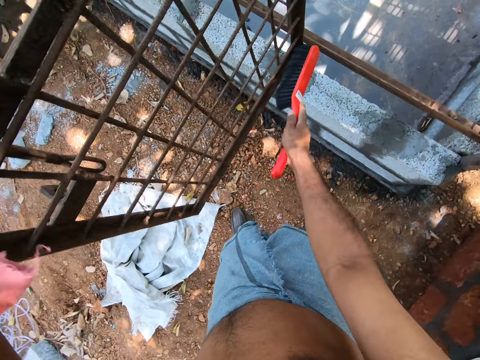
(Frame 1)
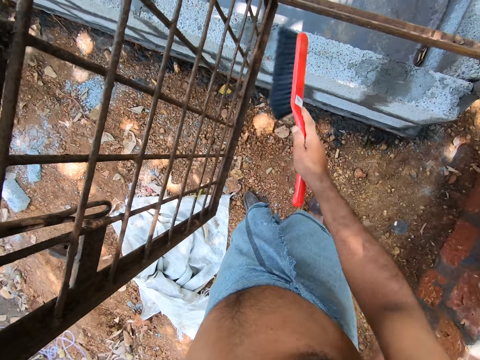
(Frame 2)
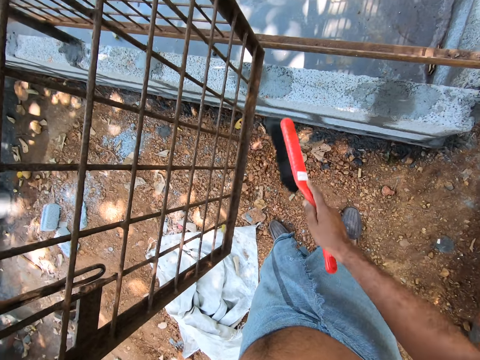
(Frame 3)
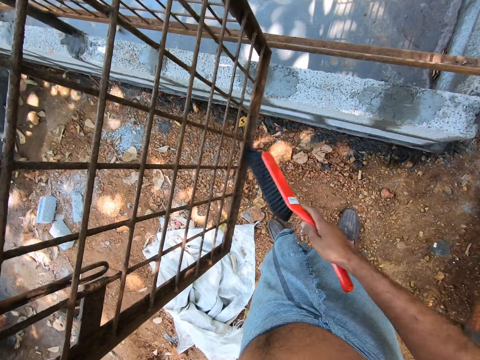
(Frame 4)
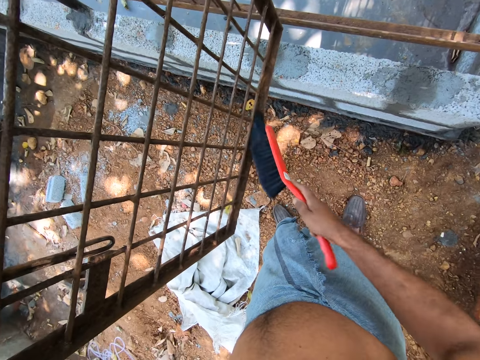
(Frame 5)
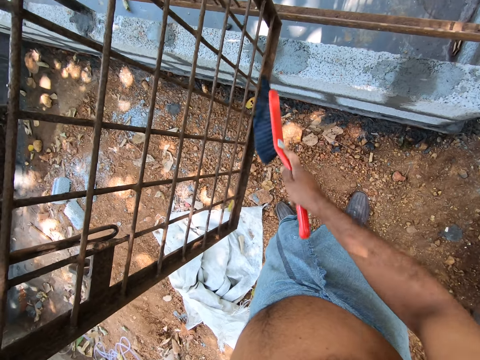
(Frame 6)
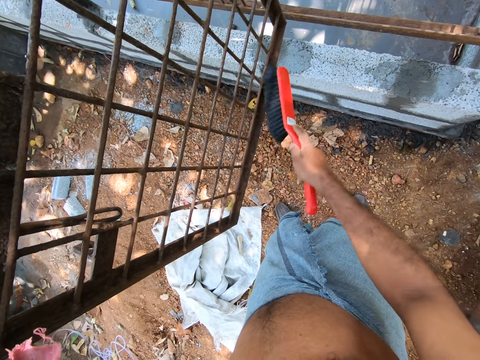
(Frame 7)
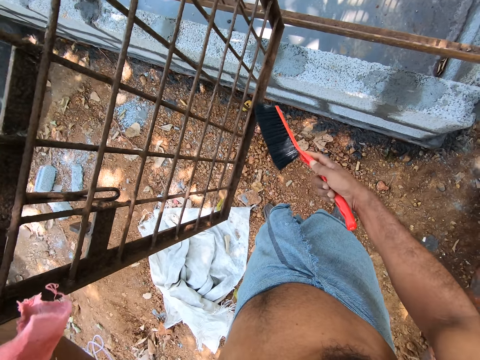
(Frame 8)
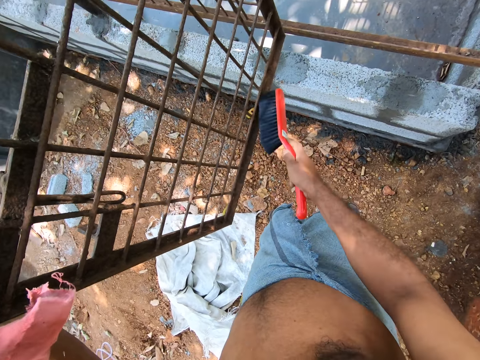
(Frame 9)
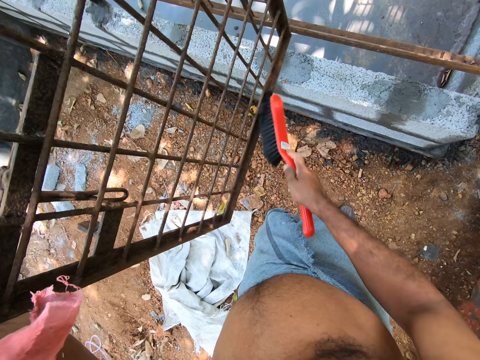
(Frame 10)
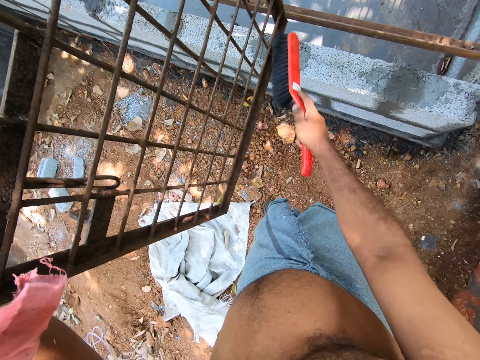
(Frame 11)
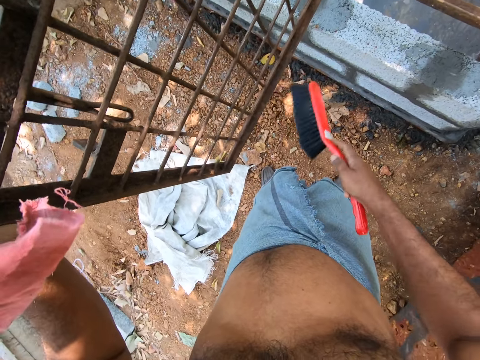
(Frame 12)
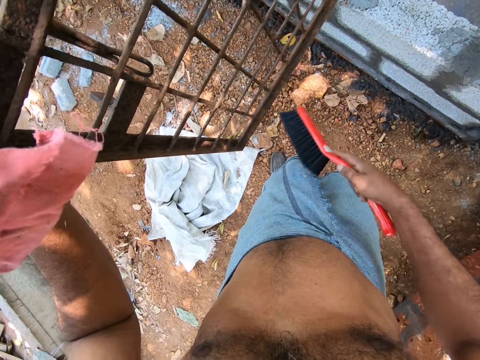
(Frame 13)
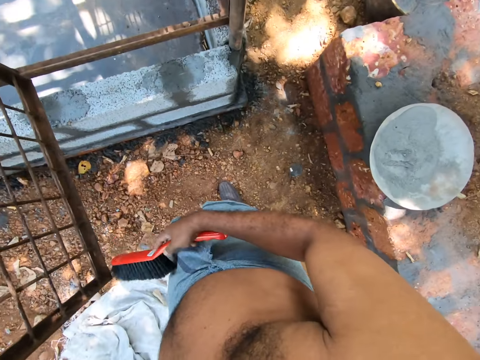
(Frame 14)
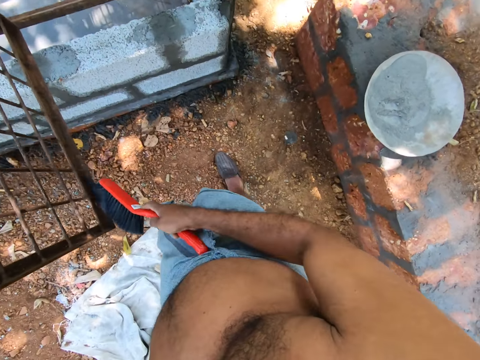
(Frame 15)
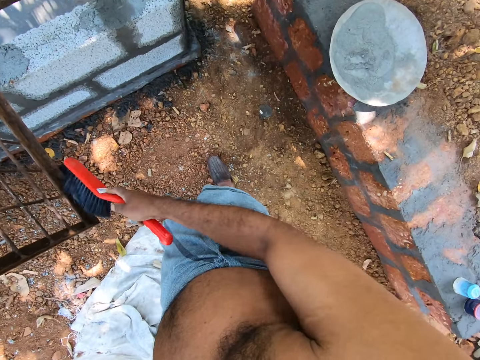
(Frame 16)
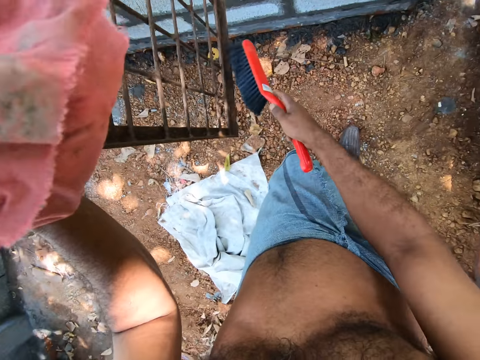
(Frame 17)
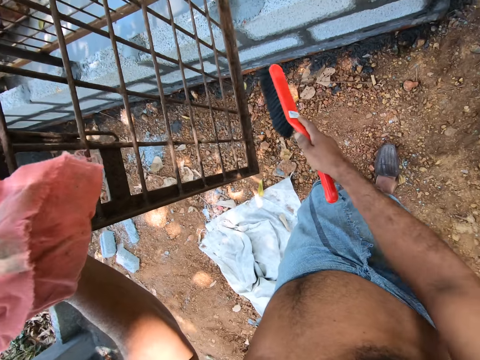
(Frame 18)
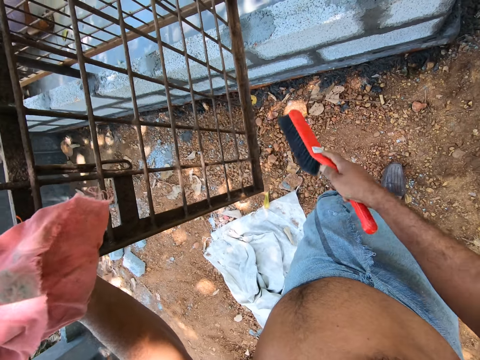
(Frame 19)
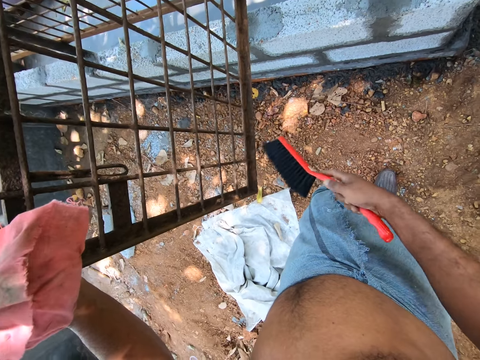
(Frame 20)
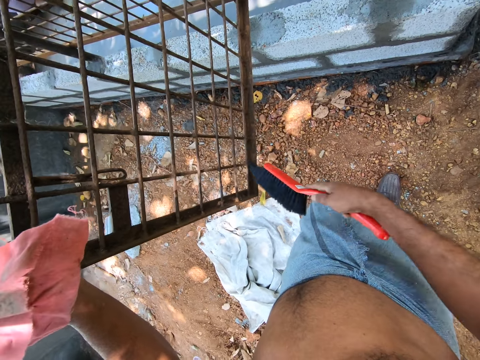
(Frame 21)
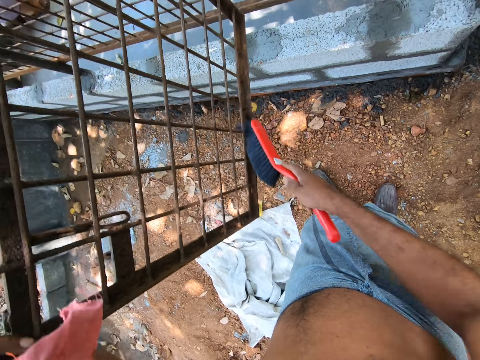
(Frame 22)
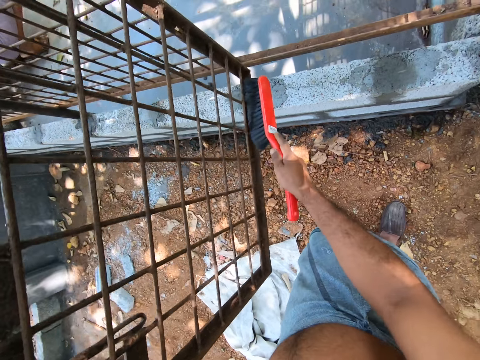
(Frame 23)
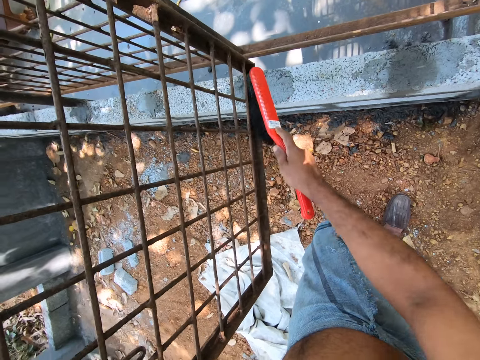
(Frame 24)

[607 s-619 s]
The camera wearer converses with the man. He cleans the cage with the brush in his right hand. He holds a door on the cage with his left hand.

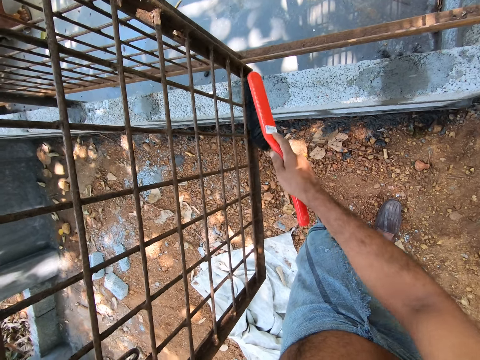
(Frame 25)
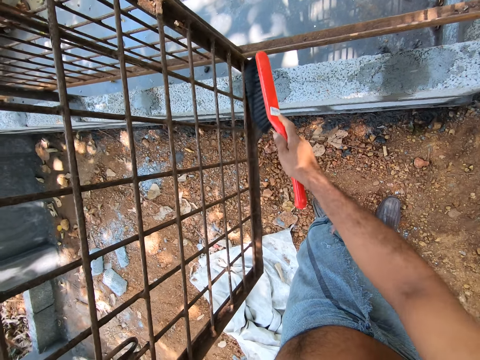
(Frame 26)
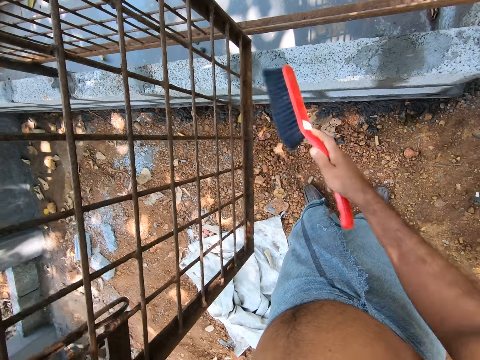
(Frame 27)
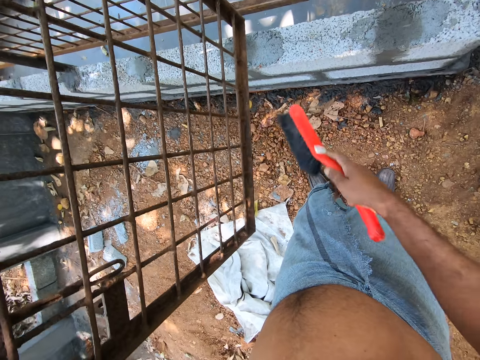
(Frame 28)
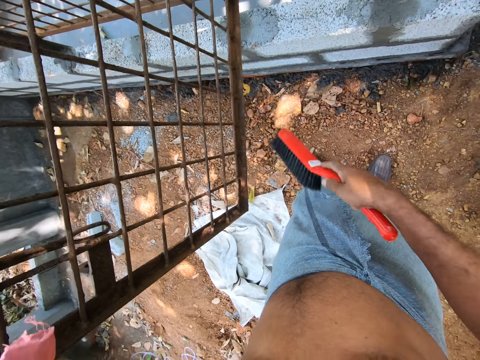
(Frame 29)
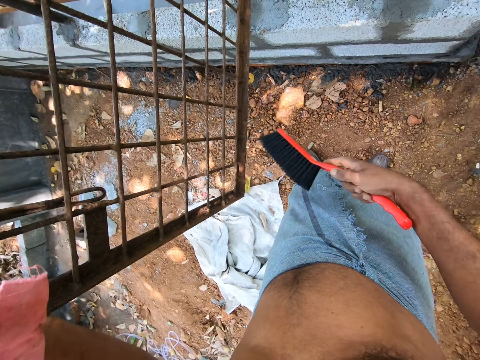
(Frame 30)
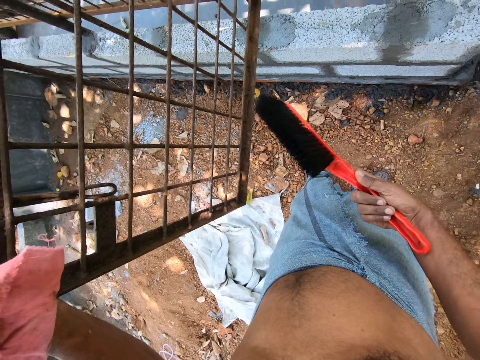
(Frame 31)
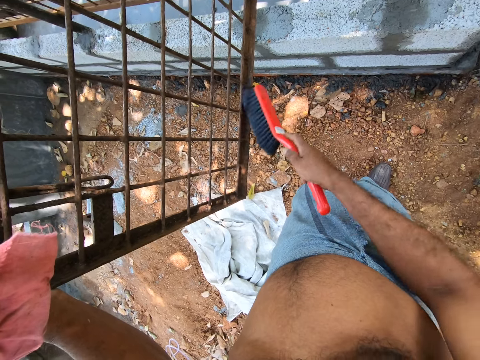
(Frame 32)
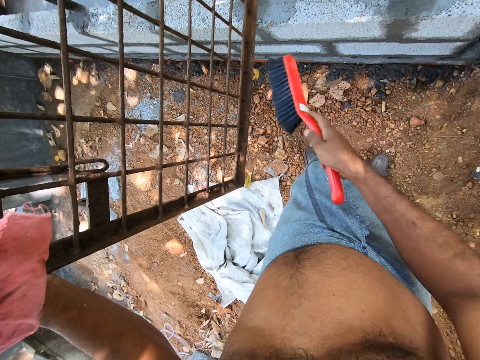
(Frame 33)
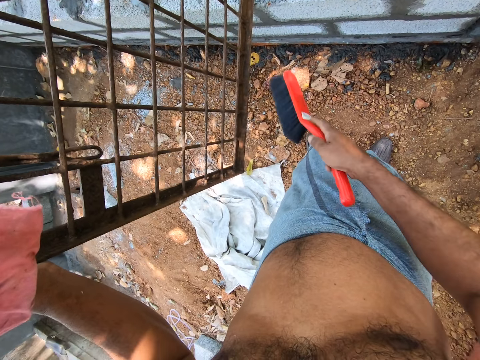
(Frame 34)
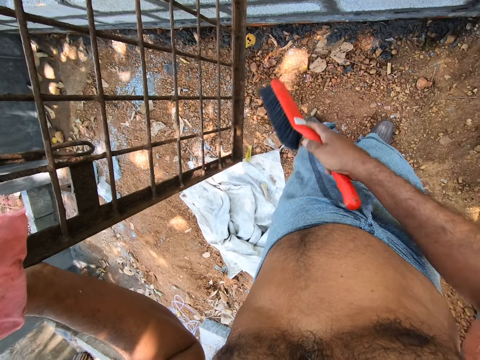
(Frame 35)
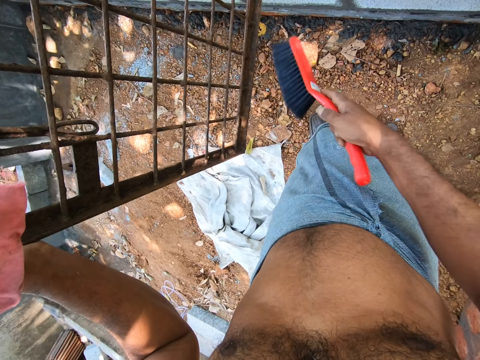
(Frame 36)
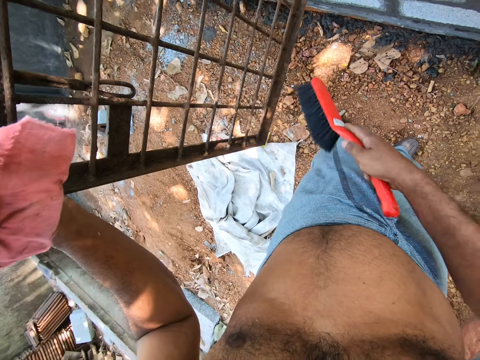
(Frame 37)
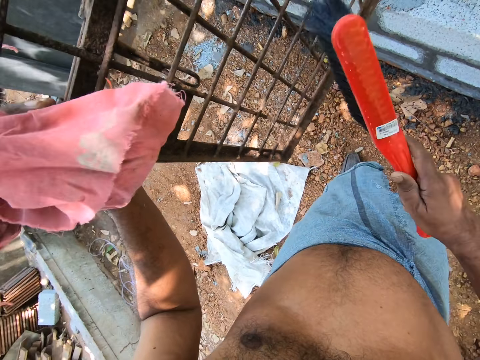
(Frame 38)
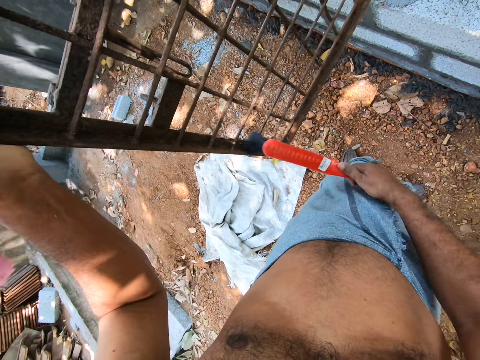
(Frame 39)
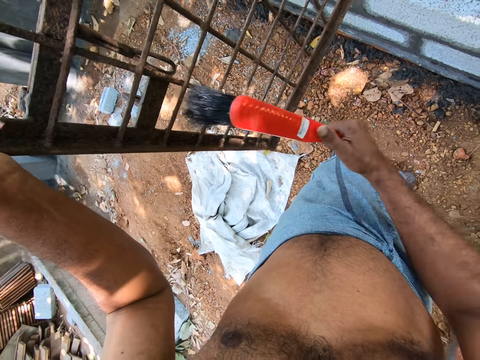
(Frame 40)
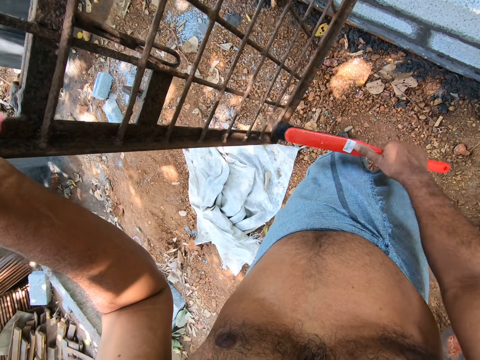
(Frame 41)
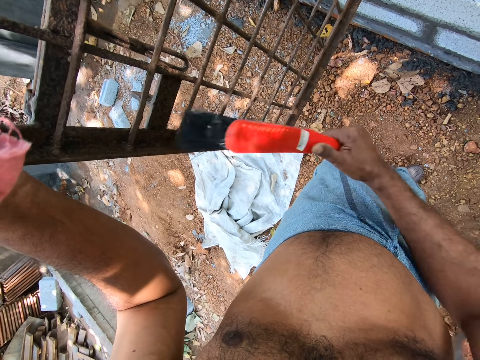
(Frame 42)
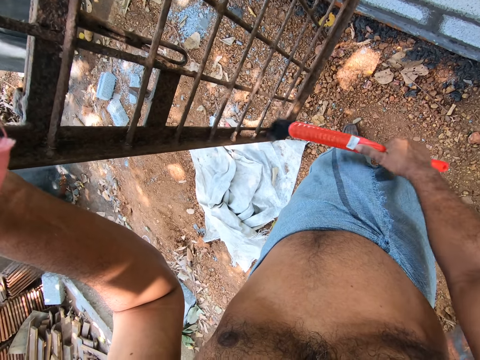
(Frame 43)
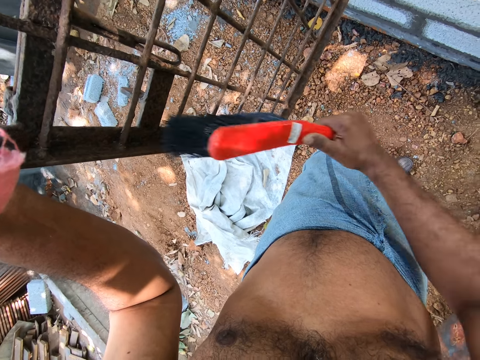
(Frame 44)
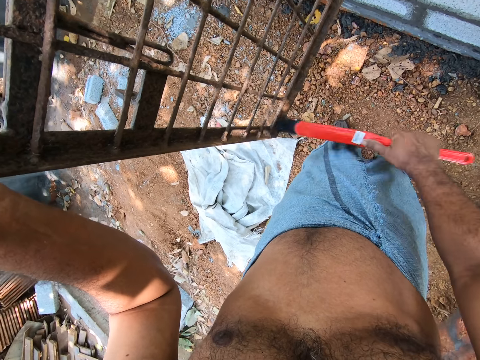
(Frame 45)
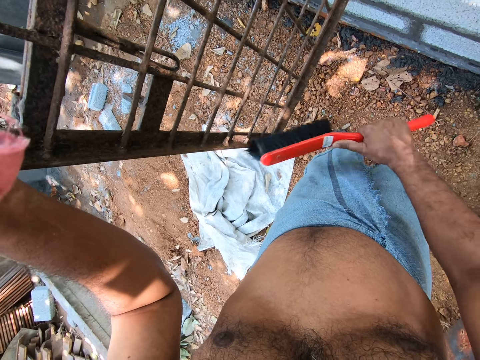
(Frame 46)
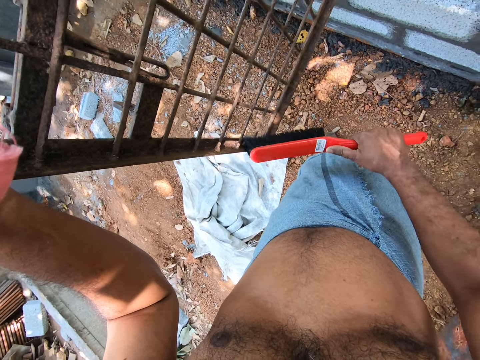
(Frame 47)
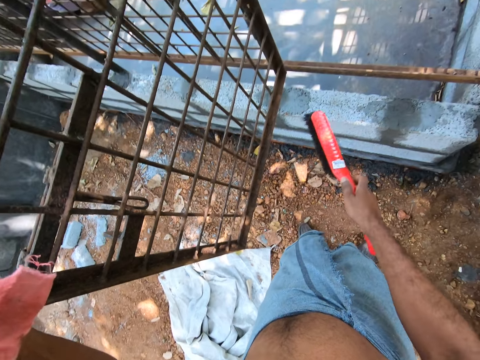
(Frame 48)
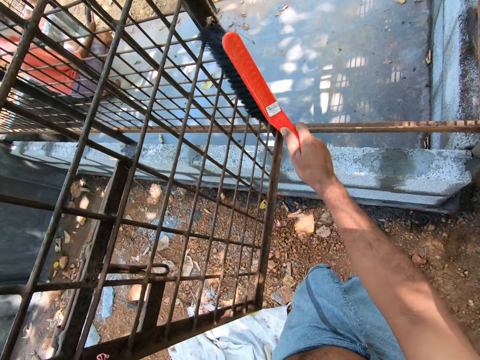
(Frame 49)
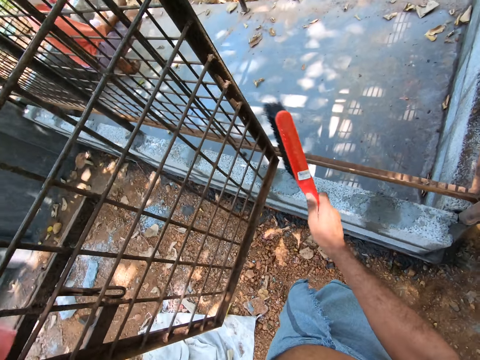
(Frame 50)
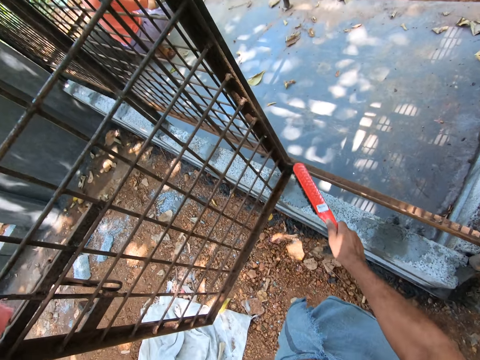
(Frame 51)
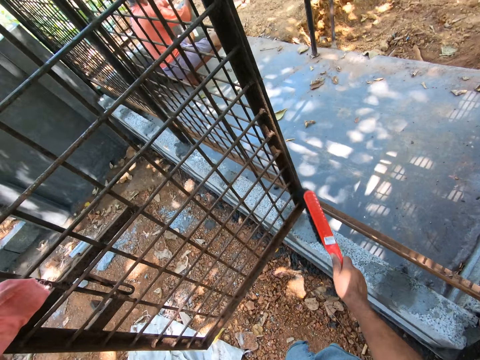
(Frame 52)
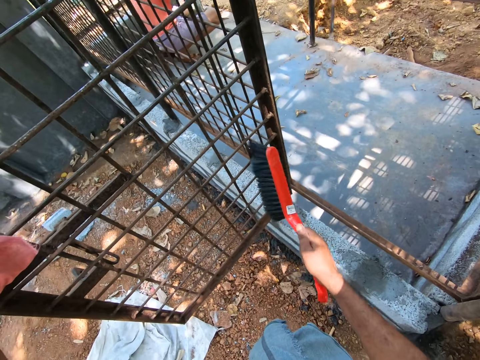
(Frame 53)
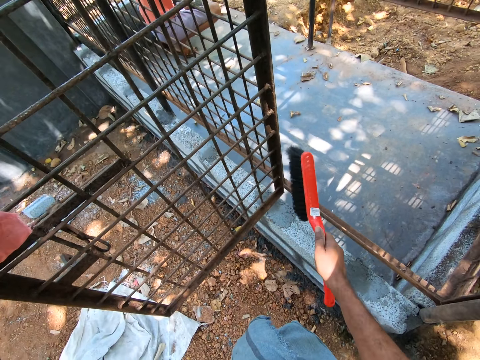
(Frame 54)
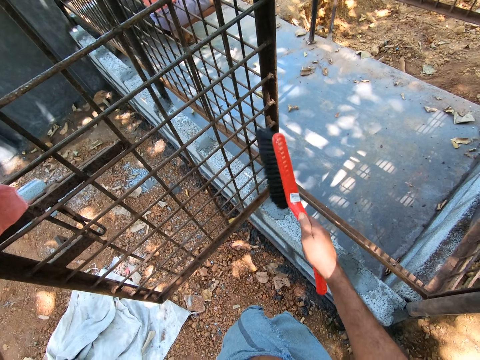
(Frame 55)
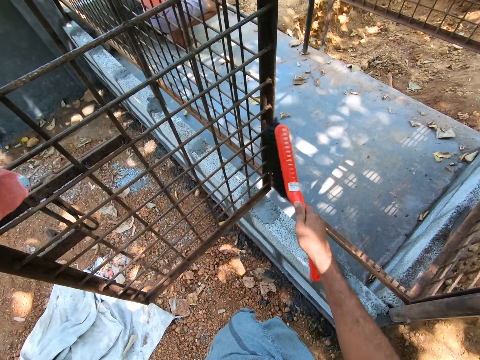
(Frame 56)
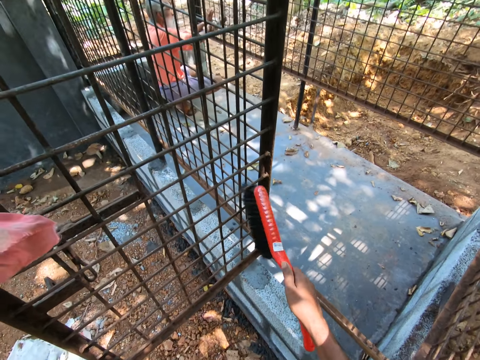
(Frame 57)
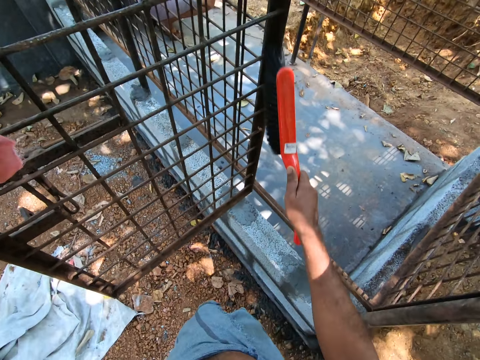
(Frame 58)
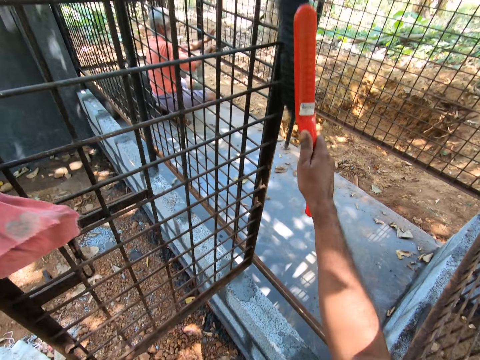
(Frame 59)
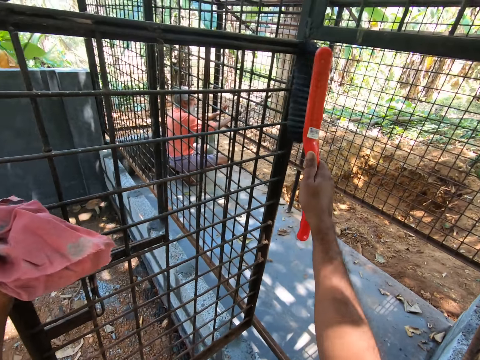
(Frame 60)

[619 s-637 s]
The camera wearer looks at the brush. They brush the gate. The man smoothens the cage with the sandpaper in his right hand.
